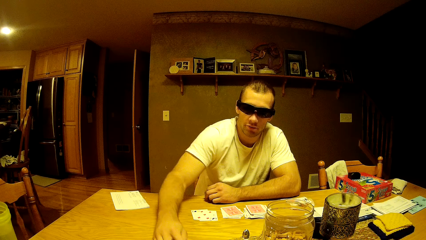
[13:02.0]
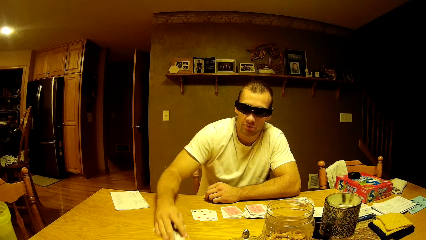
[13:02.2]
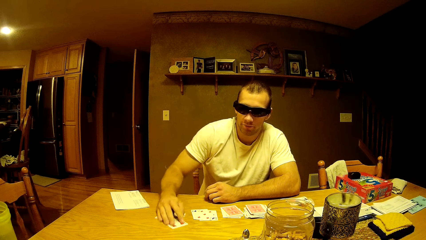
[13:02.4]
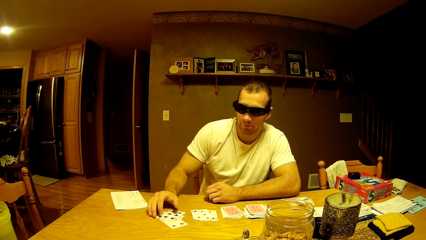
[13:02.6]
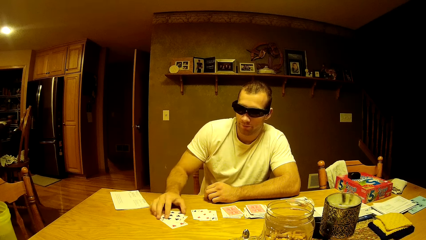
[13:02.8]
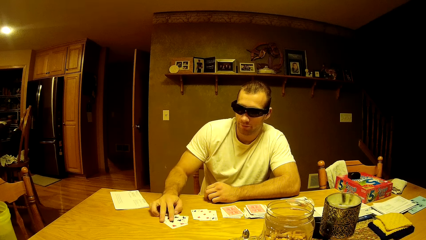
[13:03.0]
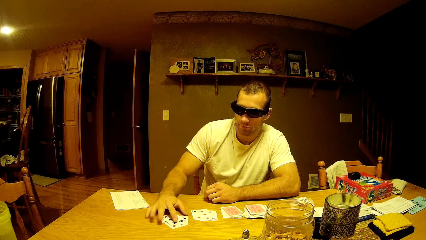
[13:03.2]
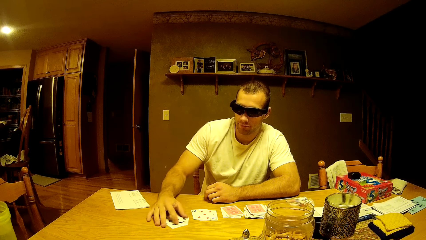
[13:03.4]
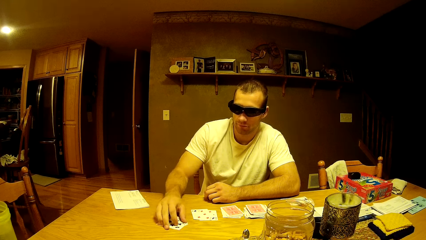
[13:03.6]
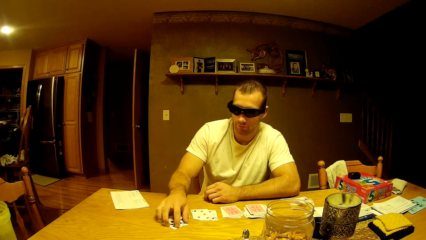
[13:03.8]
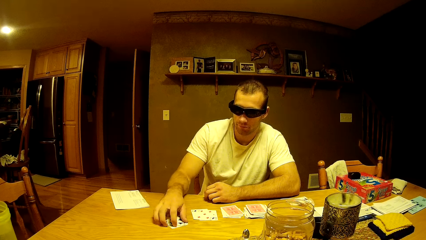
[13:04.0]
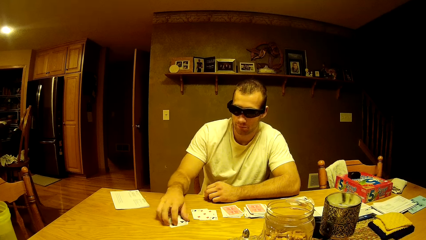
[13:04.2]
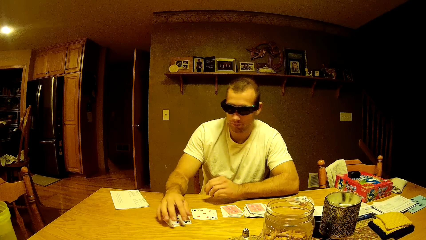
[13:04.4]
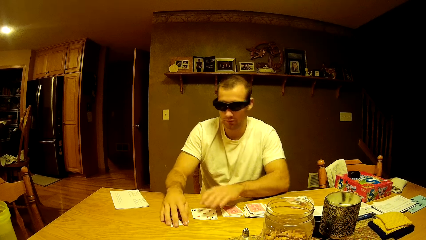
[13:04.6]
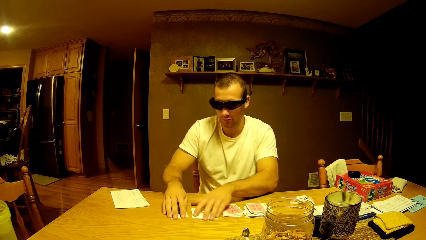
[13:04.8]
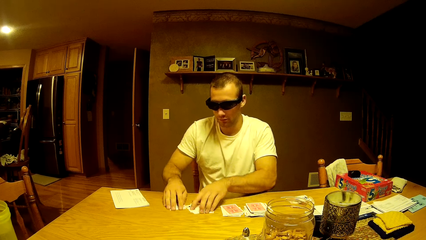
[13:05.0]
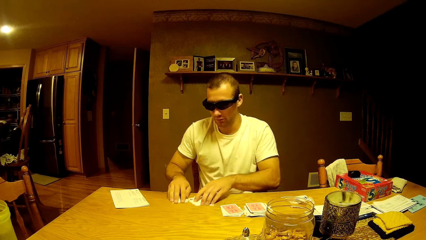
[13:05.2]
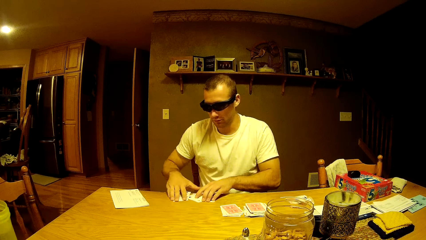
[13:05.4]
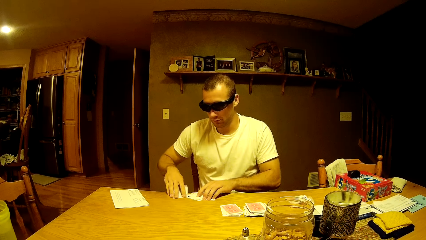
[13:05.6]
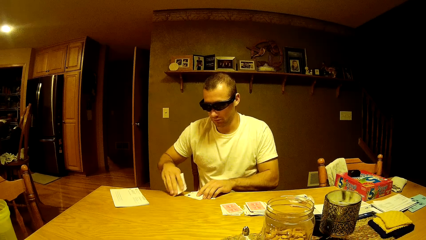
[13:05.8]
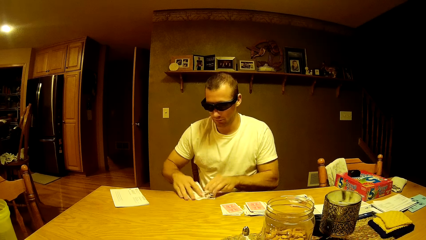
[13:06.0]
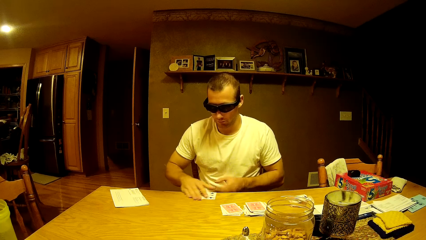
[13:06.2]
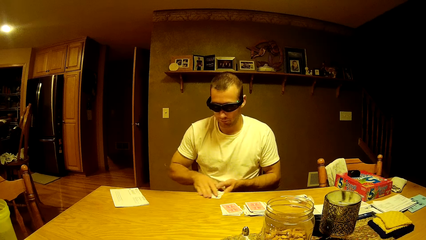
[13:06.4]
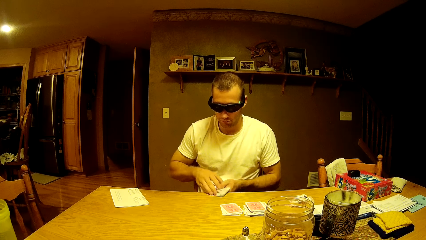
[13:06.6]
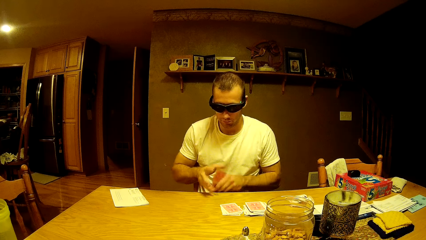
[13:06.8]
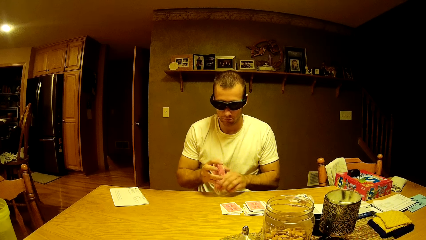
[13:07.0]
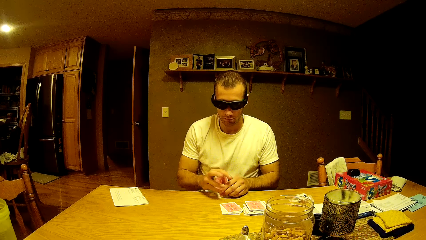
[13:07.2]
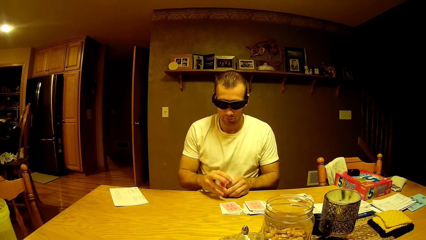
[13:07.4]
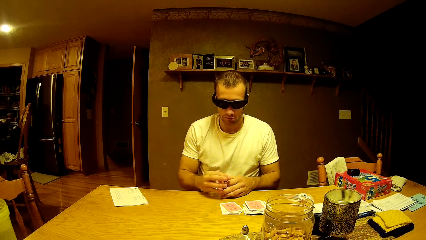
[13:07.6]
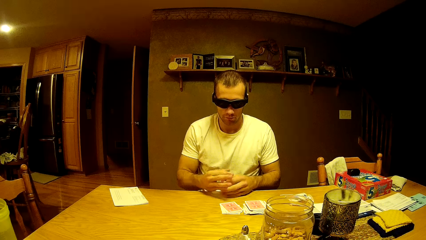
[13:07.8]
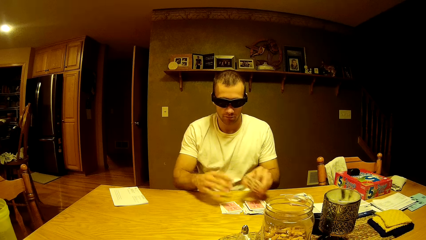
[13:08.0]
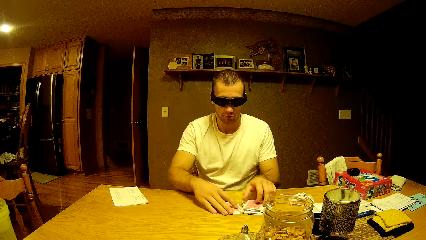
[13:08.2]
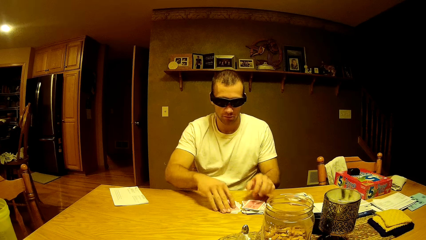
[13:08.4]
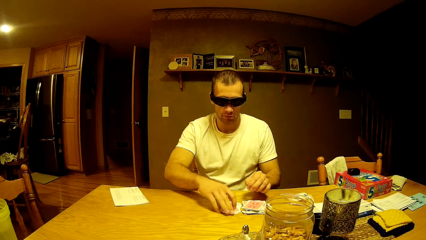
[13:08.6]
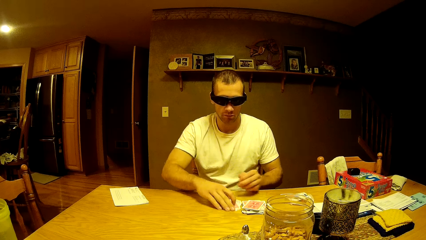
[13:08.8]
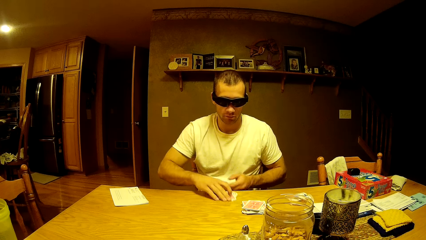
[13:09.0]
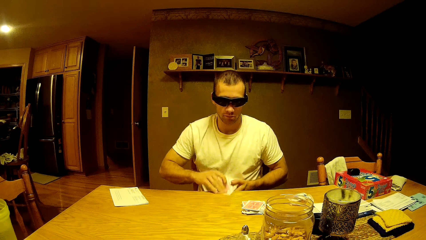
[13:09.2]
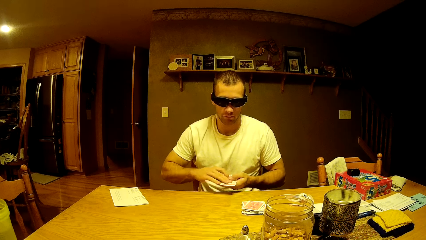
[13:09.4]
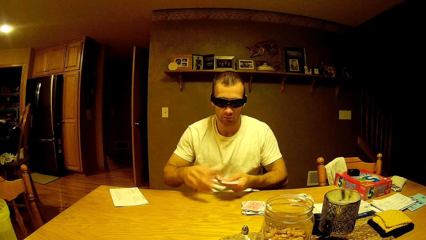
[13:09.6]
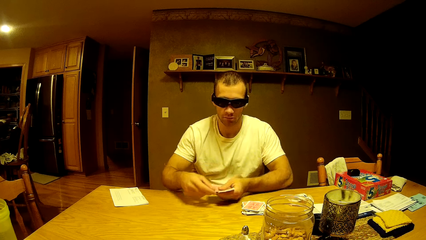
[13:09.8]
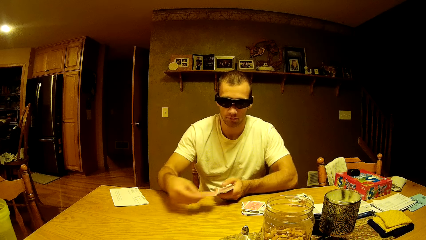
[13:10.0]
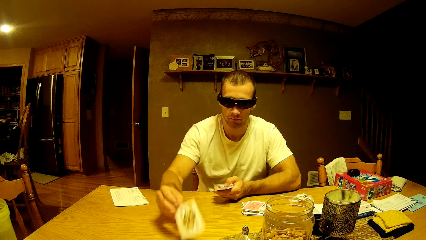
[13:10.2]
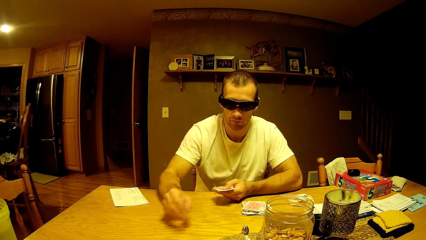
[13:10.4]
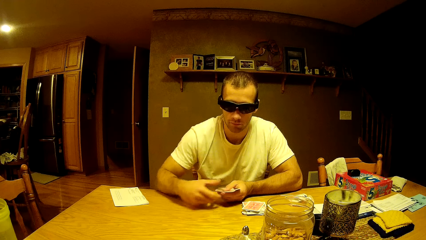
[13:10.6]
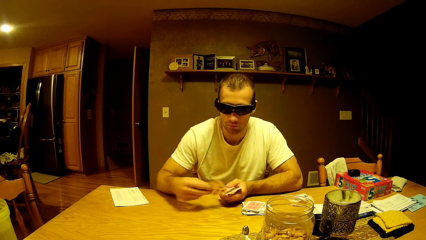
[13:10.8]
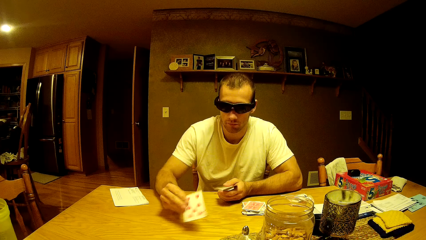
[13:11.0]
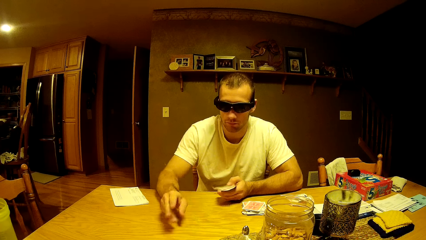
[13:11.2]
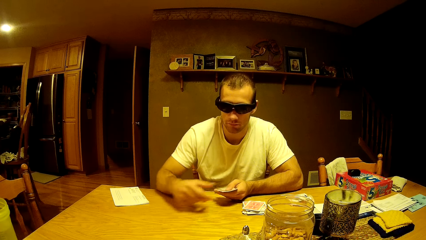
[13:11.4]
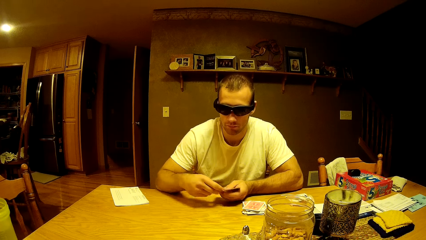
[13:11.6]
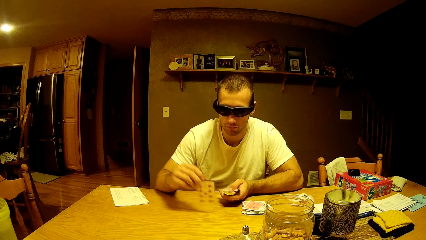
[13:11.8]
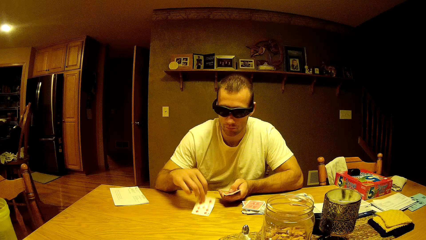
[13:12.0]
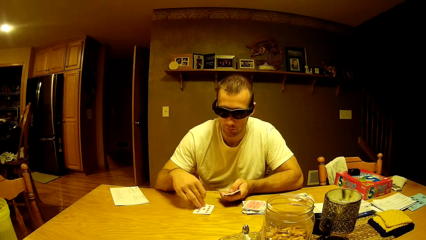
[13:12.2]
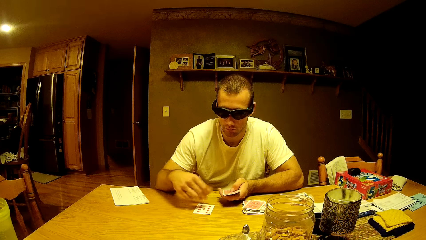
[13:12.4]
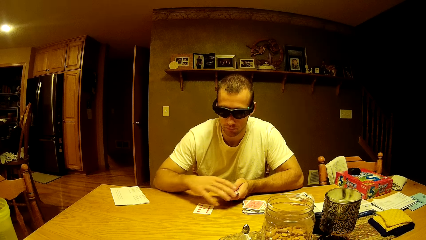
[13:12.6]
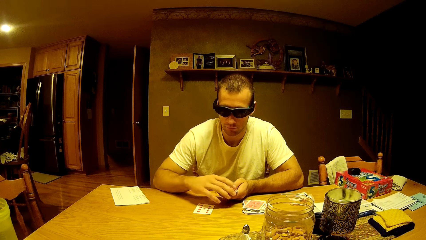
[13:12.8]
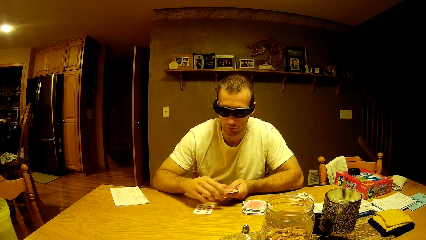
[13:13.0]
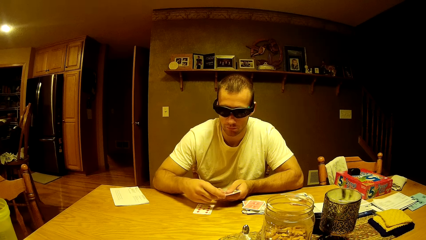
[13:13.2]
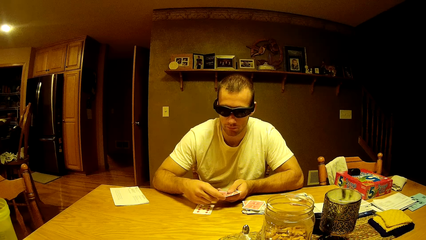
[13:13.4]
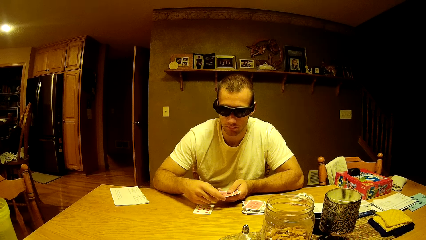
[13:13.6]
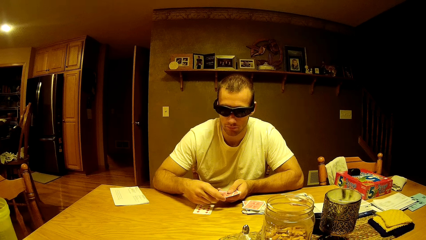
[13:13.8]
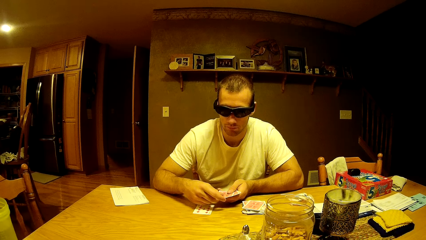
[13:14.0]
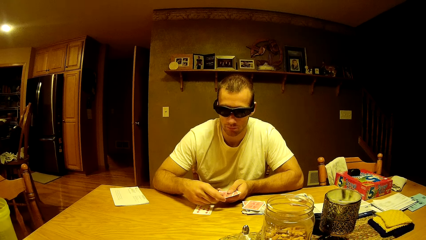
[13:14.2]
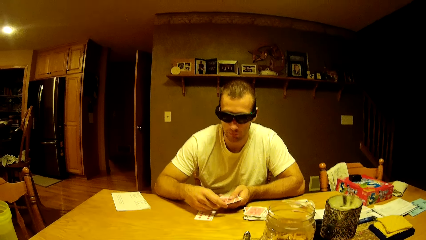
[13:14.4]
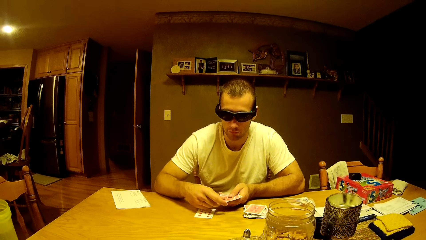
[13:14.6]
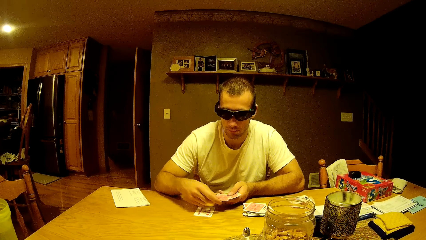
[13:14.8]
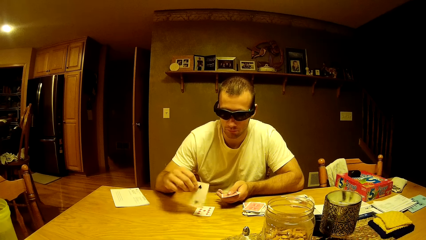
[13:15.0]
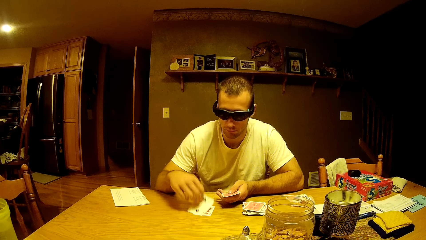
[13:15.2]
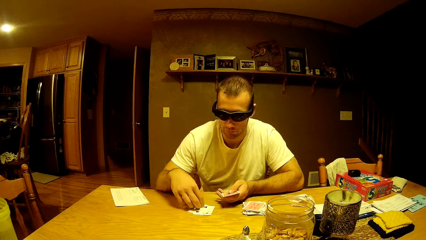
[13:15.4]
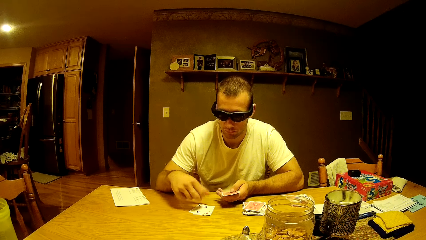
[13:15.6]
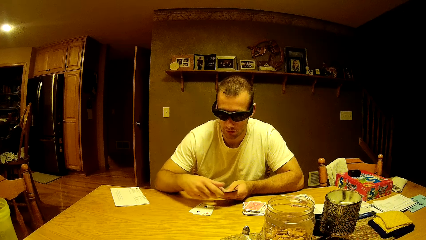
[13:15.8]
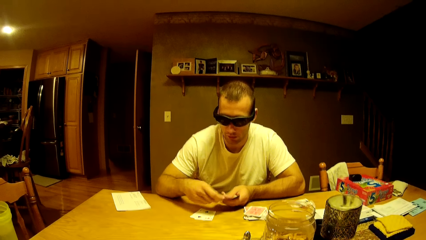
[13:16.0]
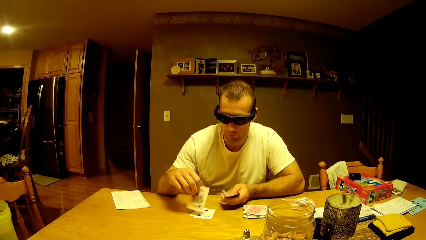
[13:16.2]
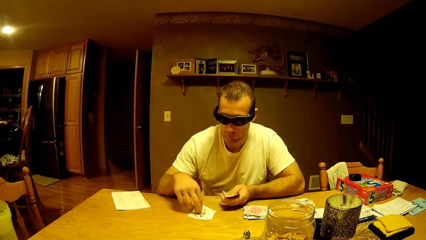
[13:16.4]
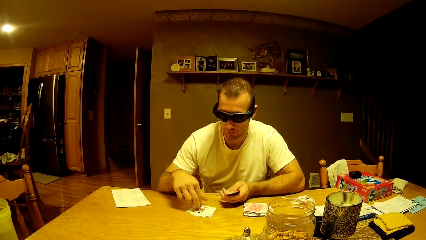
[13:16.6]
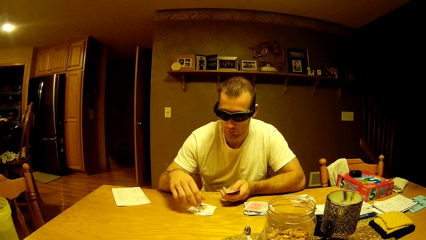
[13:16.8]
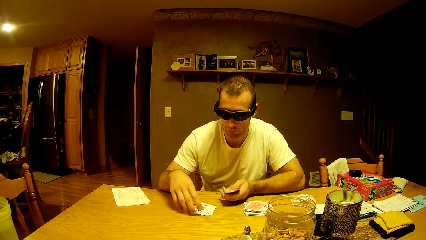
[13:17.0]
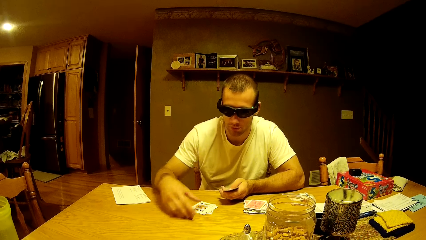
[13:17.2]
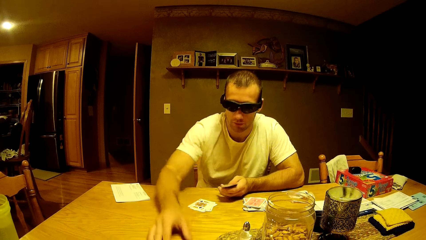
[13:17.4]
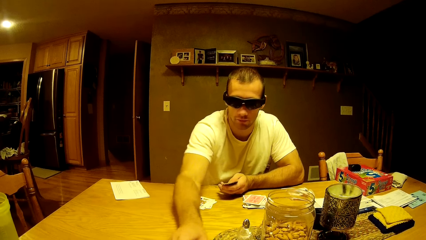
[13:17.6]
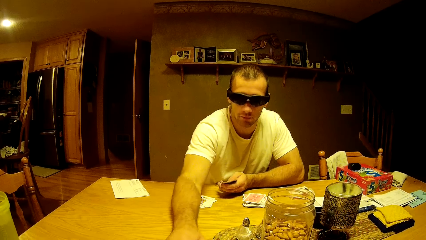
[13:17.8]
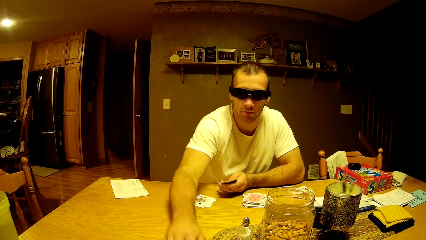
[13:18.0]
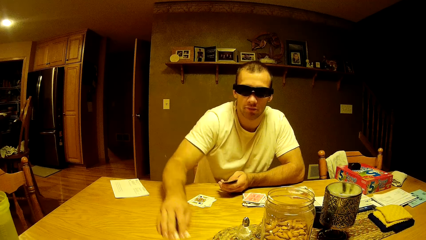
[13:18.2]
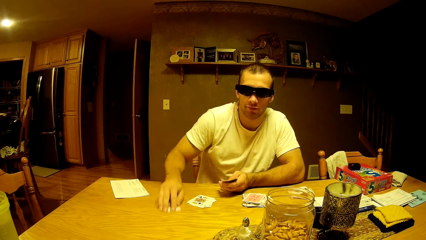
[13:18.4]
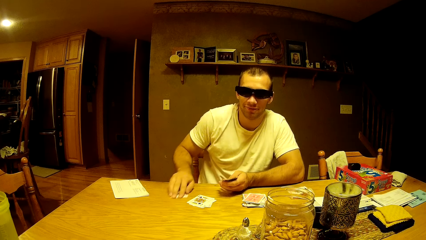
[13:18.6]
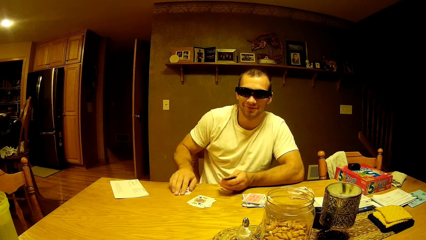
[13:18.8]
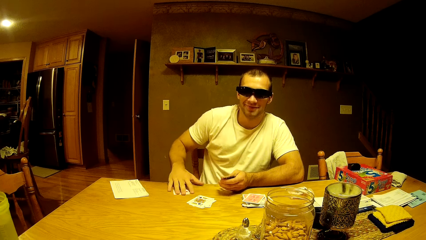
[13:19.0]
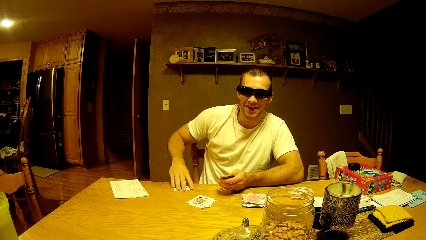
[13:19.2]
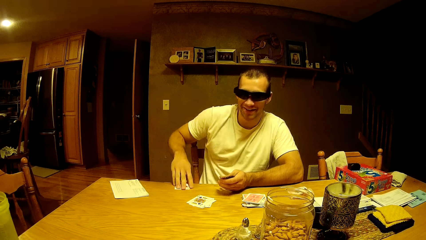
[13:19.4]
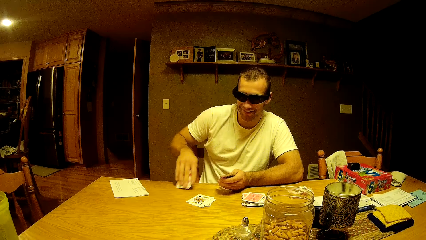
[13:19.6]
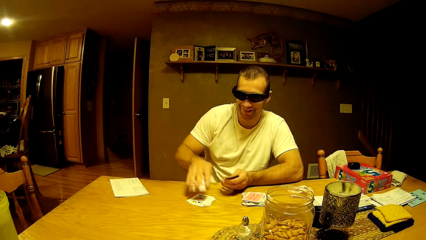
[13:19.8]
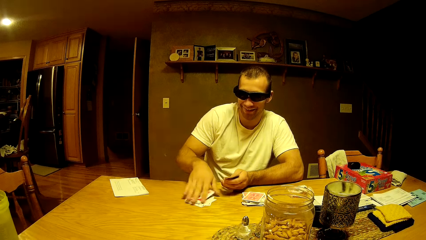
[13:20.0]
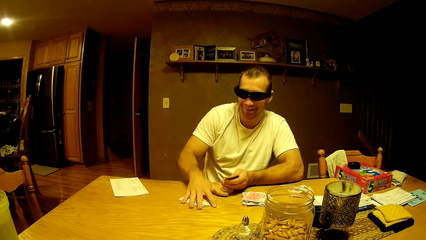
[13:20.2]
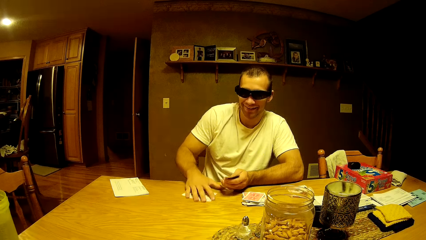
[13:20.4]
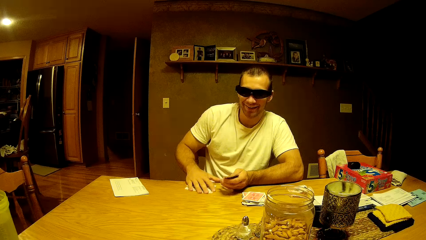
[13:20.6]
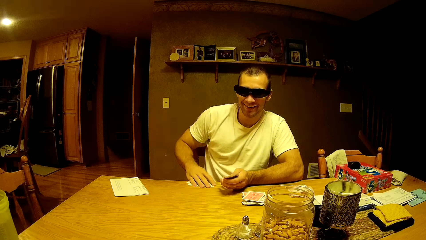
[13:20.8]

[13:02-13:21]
A man drags the cards. The man picks the cards. He picks a card from the table. He holds the cards. He places the card on the table. He takes the cards. He holds the cards. He drops a card on the table. He arranges the card on the table. He picks the card. He drops the card on the table. He arranges the card on the table. He picks the card. He puts down the card. He arranges the card on the table. The camera wearer talks to the man. The man puts down the card. He arranges the card on the table. He puts down the card. He arranges the card on the table. He drags the cards. He collects the card from the table. He collects the cards.
